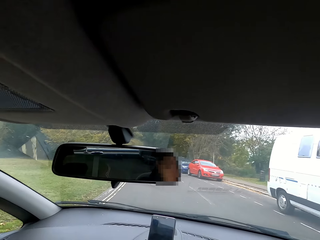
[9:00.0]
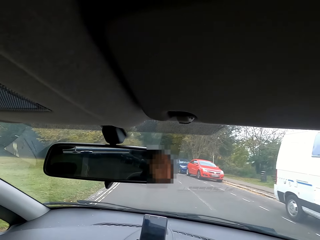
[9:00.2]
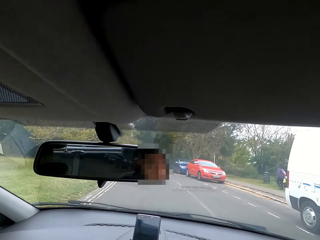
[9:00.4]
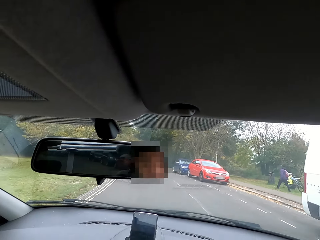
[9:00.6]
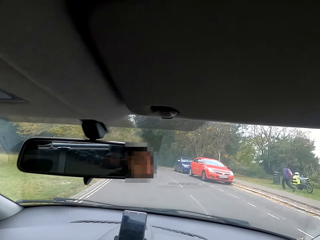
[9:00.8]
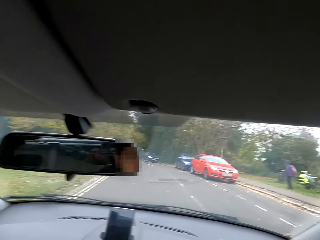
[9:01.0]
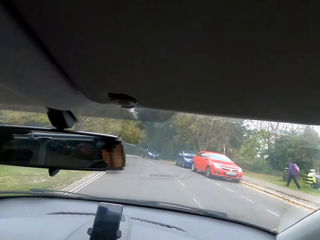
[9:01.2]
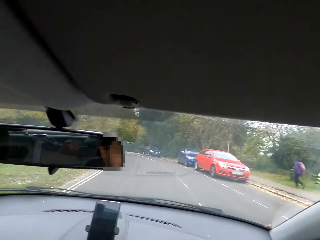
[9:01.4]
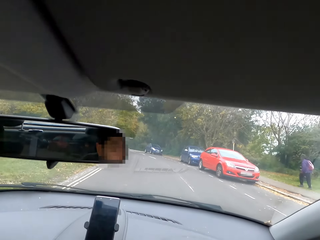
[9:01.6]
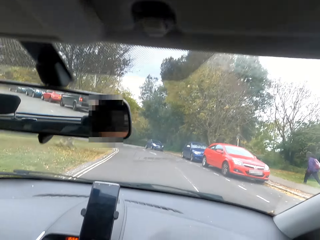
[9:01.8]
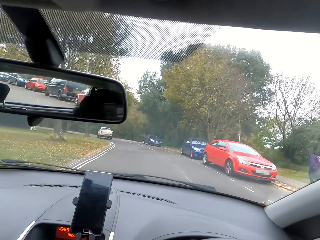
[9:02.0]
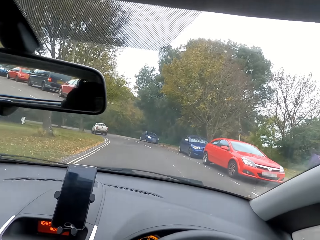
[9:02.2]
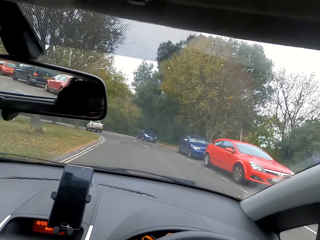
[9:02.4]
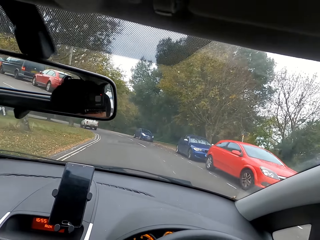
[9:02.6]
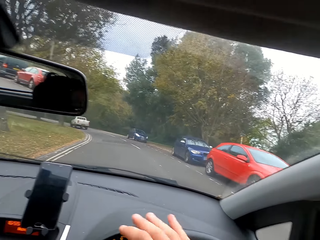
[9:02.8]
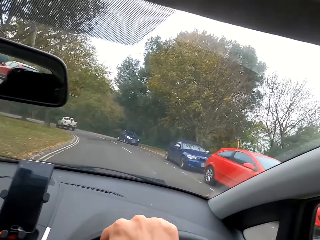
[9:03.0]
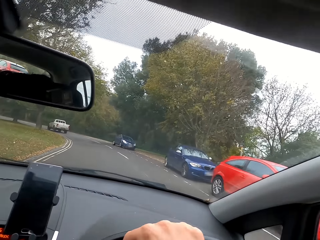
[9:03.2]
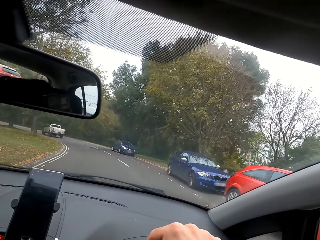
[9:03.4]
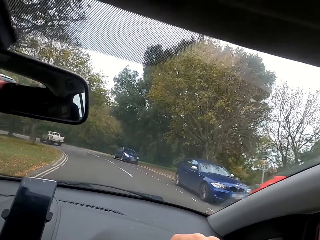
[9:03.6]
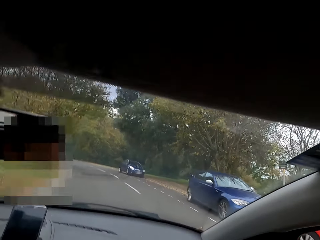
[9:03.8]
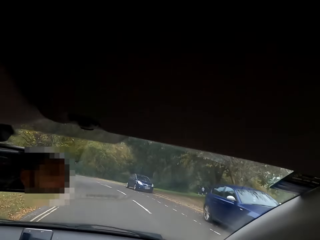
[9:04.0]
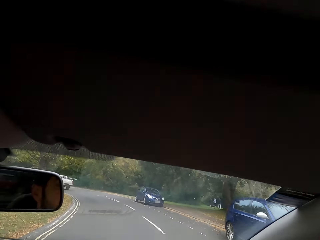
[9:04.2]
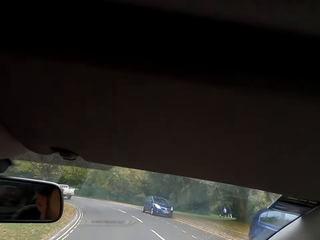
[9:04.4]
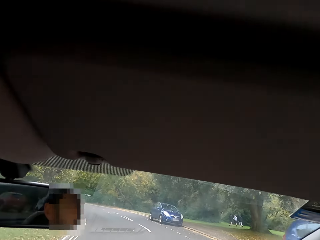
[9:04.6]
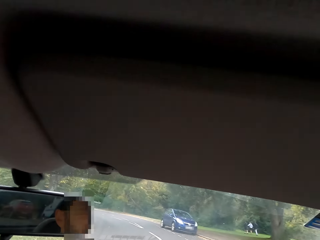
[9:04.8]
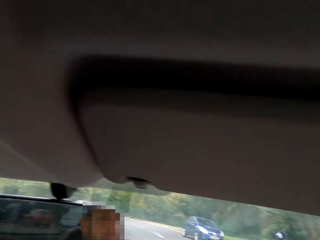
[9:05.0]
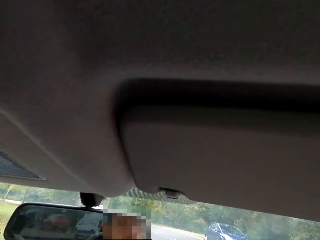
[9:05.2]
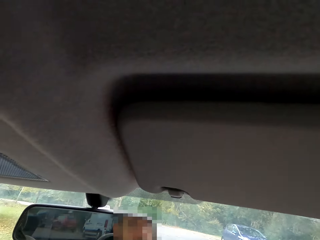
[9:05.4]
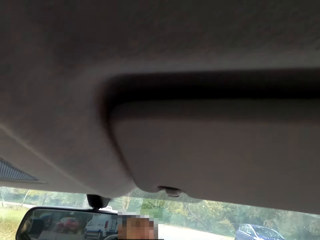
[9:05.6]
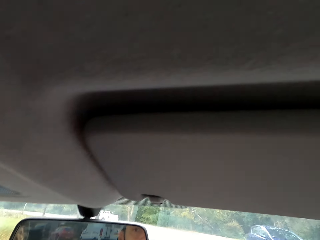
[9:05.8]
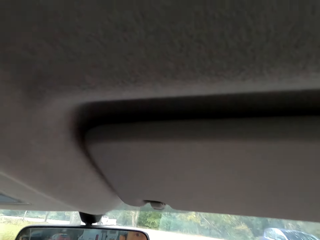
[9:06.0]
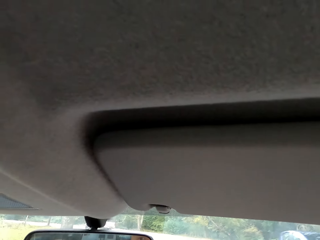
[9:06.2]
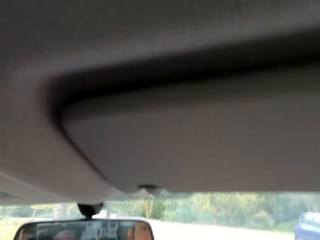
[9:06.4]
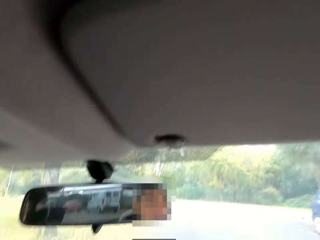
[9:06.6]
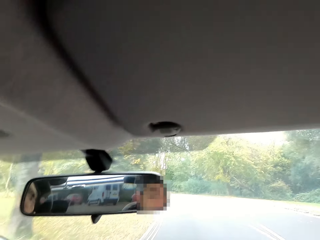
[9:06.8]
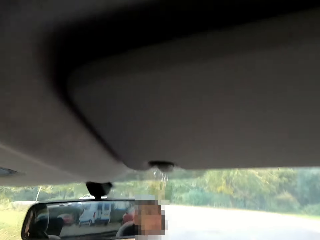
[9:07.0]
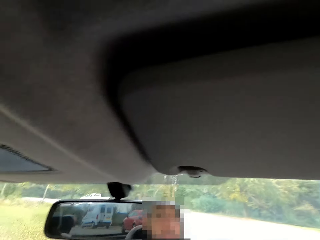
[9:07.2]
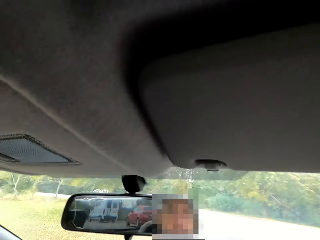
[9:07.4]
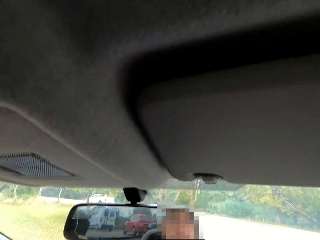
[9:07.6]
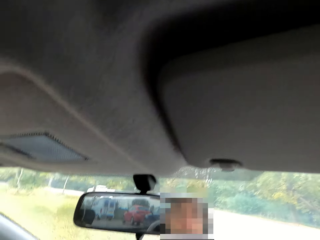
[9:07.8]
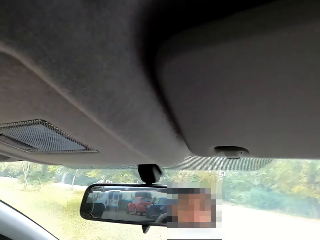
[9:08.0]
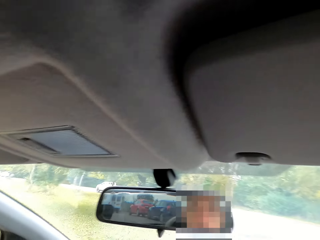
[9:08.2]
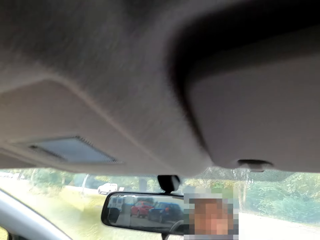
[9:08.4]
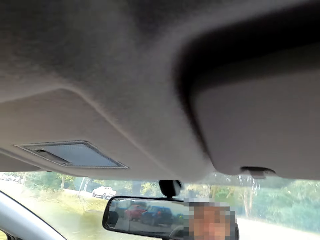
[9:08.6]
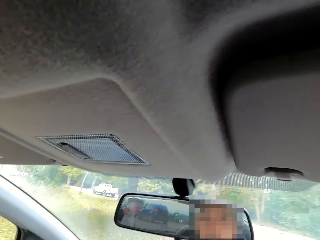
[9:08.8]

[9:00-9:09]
The camera wearer interacts with someone. They drive the car.

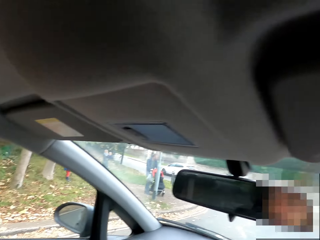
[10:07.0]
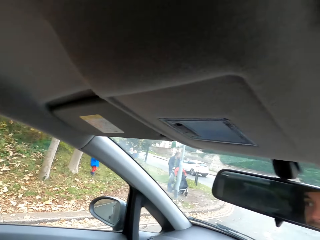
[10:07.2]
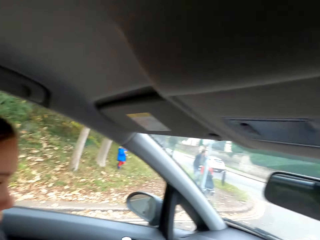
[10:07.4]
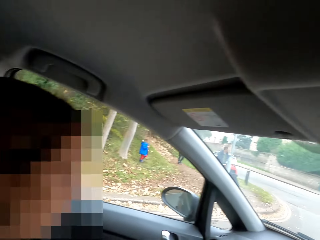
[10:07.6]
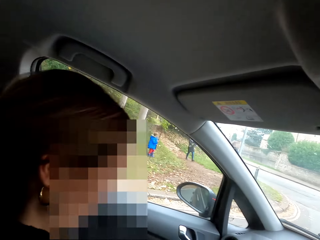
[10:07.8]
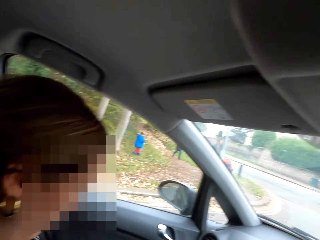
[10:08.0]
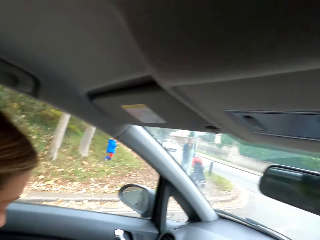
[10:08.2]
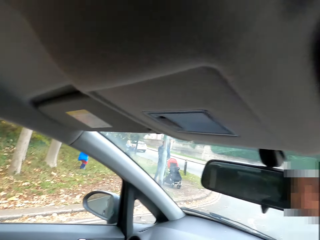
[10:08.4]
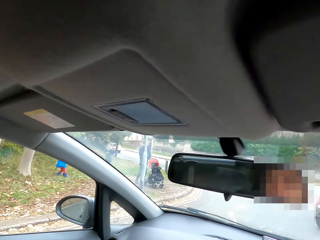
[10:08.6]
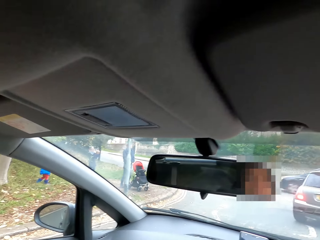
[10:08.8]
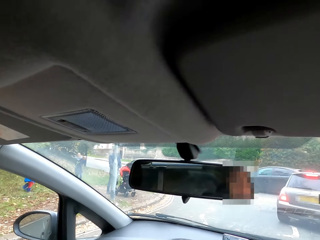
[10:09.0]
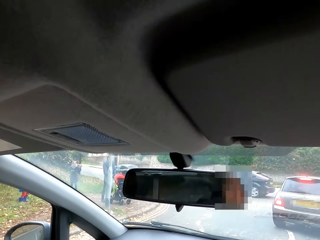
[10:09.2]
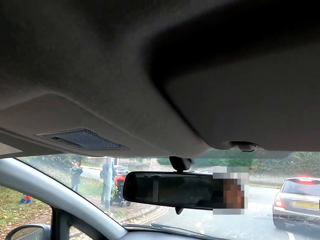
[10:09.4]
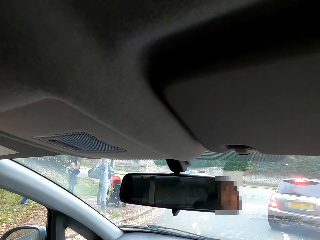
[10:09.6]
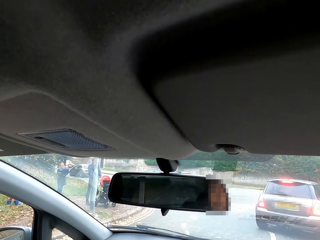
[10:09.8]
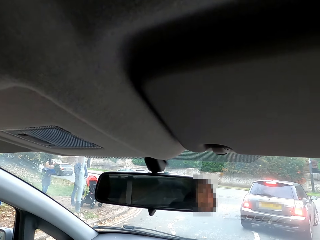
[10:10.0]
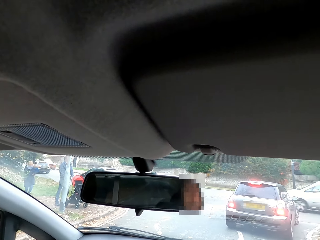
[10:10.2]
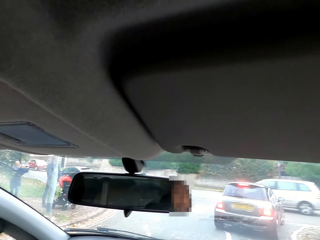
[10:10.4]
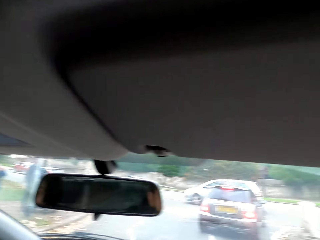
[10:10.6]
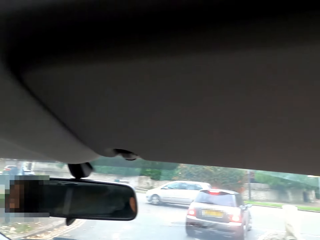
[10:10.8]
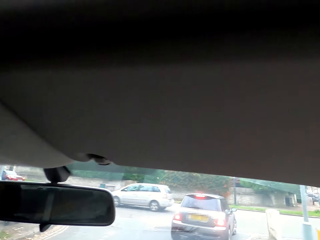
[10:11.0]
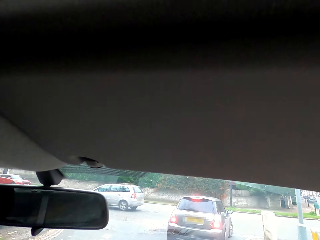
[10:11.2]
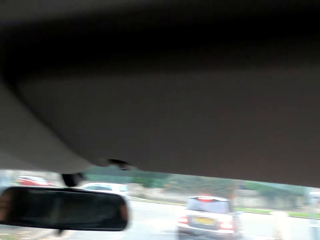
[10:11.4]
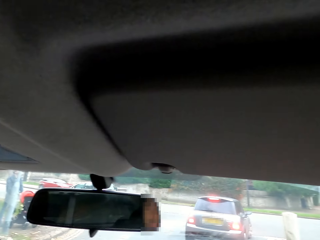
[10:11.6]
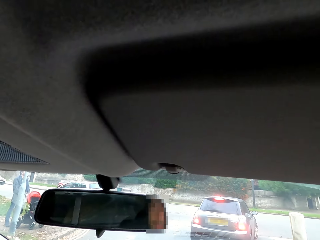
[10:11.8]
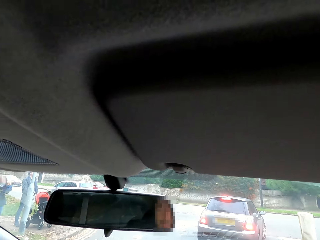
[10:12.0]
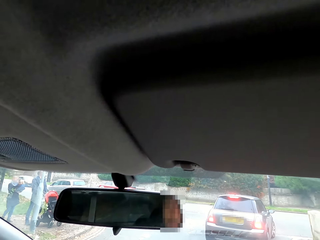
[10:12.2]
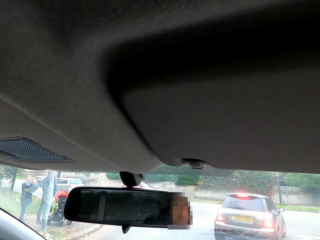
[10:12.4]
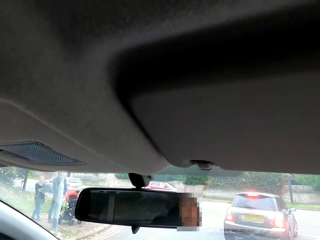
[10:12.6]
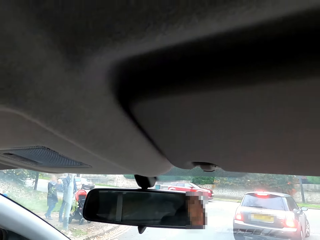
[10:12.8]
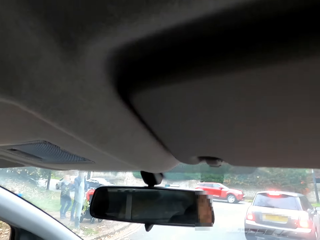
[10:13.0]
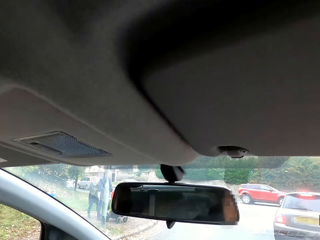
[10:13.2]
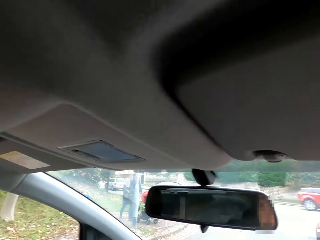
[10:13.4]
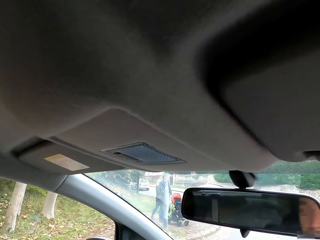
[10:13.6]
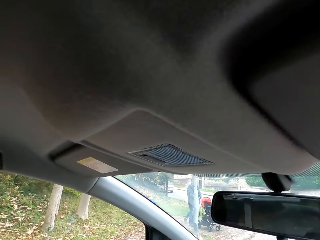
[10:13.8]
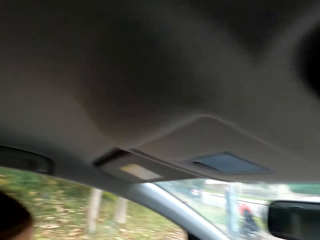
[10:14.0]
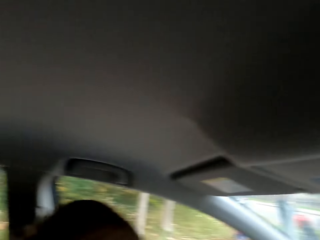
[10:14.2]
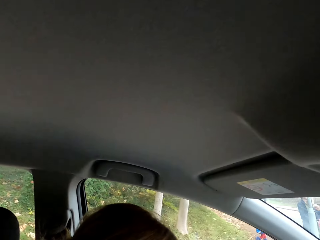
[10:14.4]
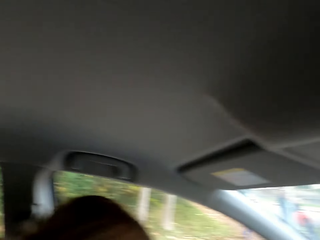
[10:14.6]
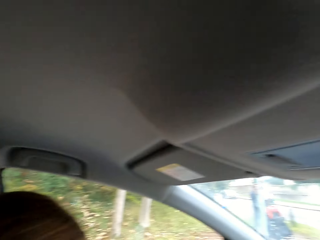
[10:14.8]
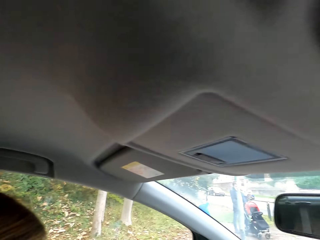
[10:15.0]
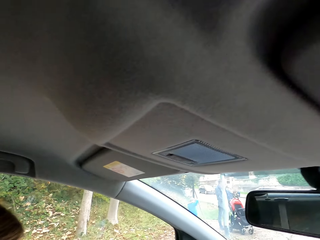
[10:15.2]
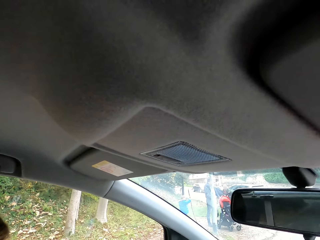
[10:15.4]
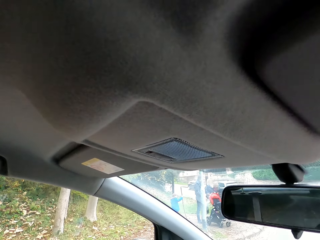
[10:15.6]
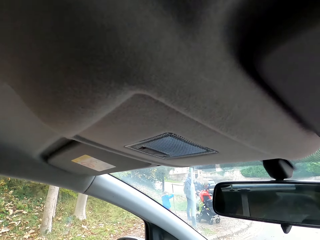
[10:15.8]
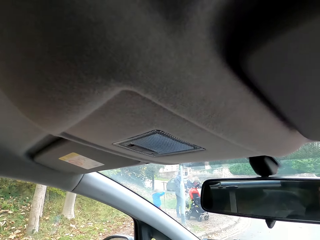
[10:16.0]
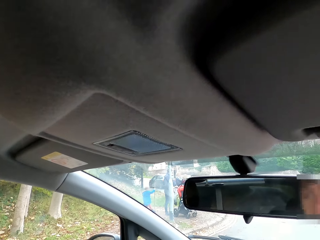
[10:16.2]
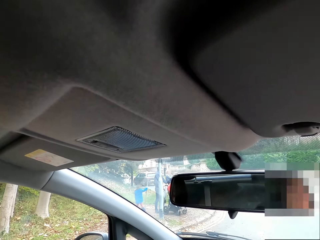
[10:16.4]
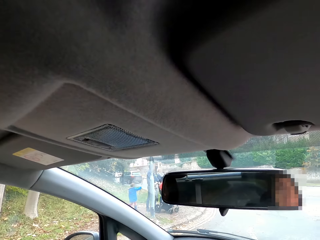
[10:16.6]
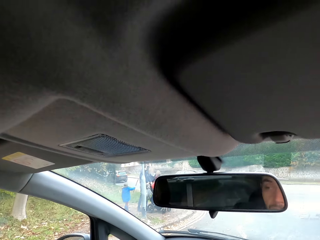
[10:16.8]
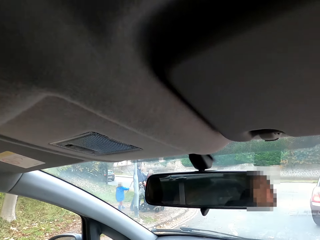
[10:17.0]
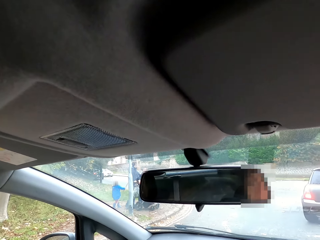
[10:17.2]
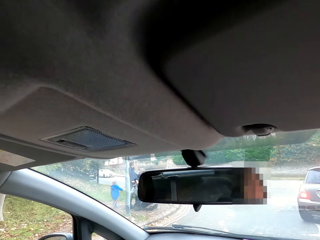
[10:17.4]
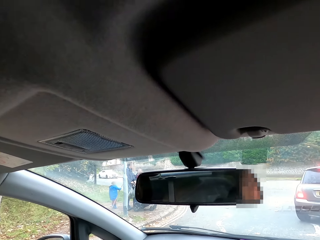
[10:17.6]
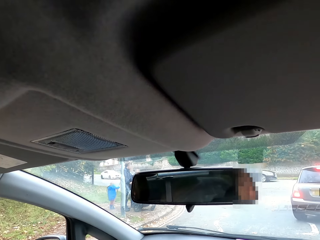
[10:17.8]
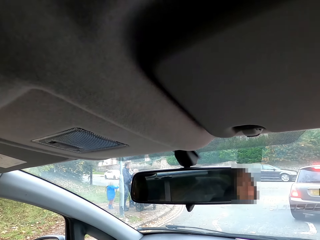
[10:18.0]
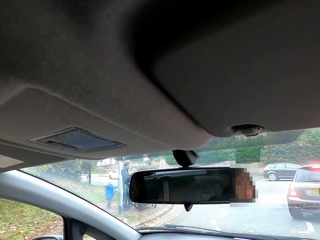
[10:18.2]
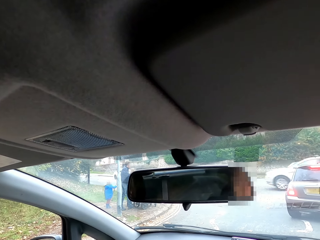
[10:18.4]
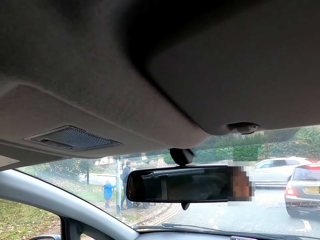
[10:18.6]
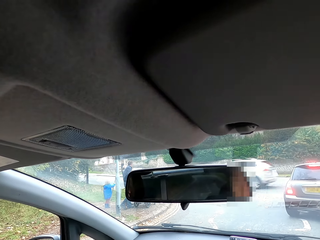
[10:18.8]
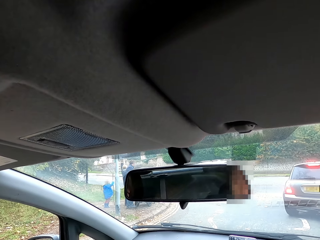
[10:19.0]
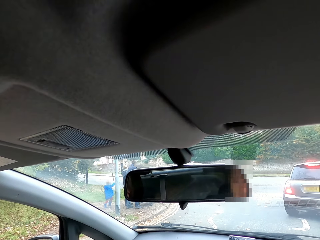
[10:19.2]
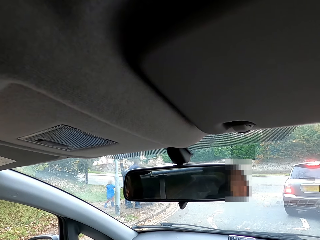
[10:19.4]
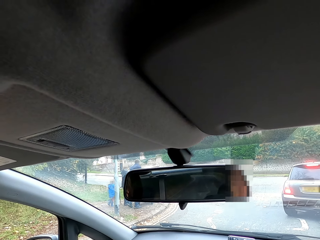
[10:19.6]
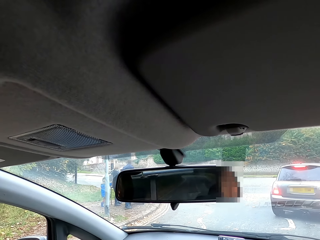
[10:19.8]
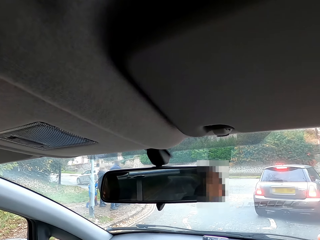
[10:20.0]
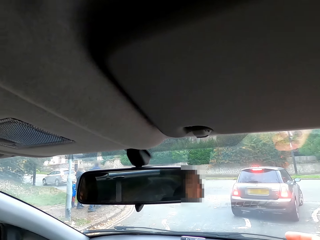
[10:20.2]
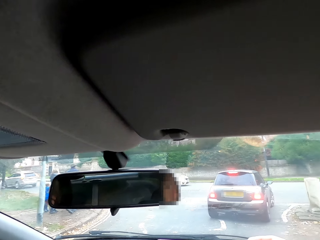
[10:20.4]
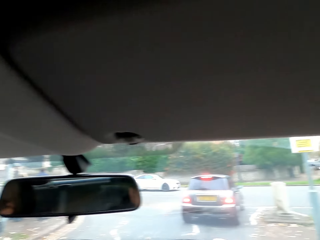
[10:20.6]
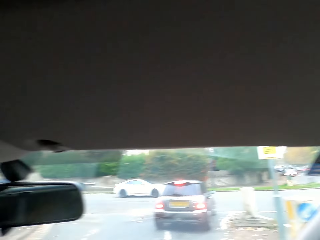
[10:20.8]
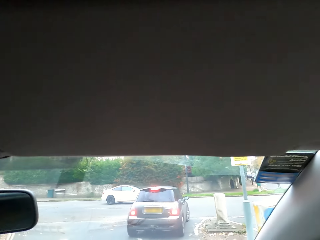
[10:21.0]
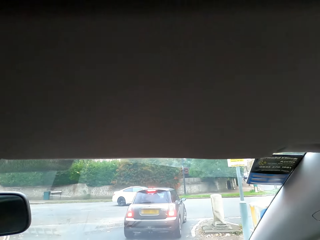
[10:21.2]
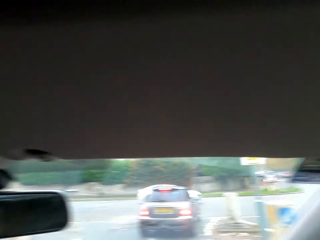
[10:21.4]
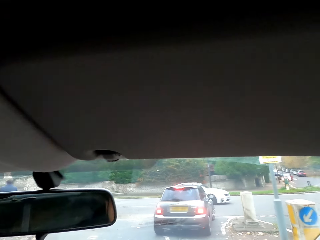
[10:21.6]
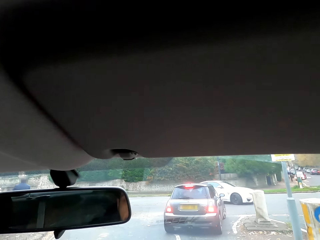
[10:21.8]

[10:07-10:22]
The camera wearer stops on the zebra crossing at the road. They interact with a woman.
